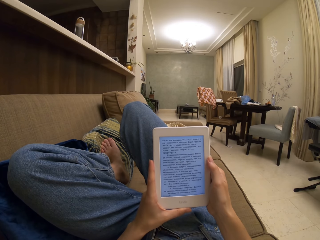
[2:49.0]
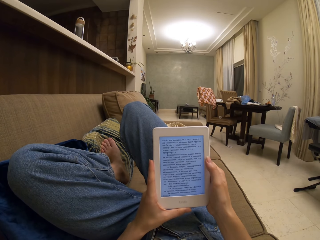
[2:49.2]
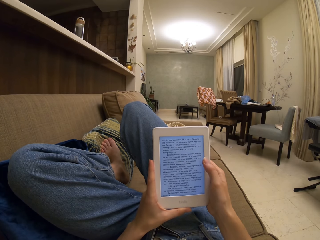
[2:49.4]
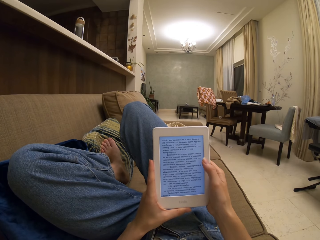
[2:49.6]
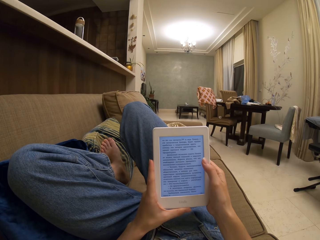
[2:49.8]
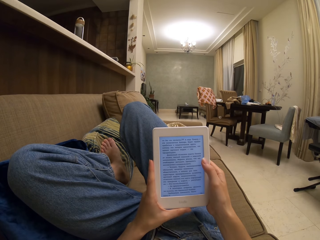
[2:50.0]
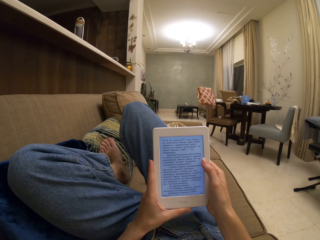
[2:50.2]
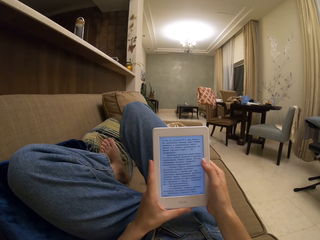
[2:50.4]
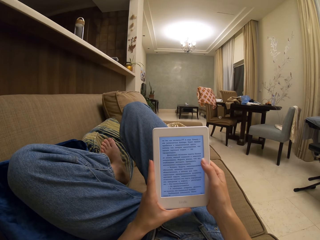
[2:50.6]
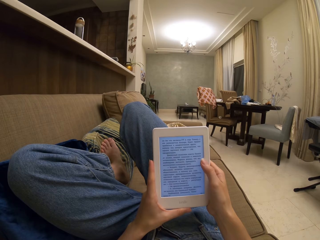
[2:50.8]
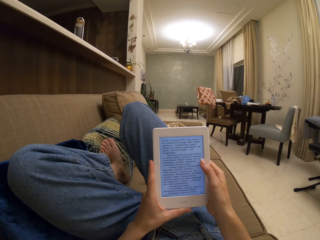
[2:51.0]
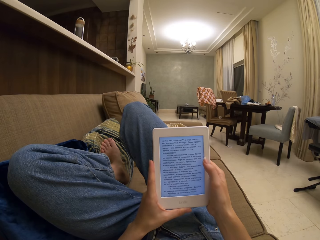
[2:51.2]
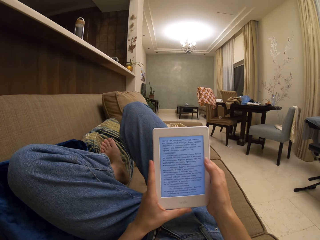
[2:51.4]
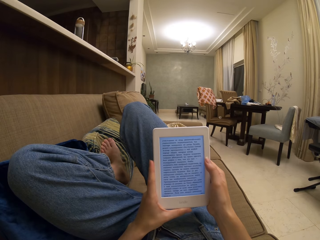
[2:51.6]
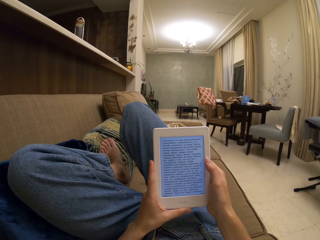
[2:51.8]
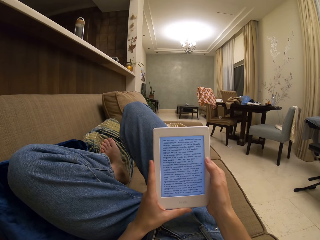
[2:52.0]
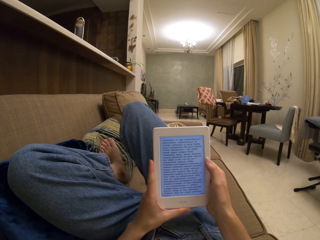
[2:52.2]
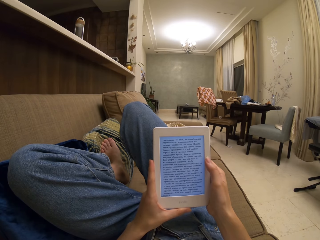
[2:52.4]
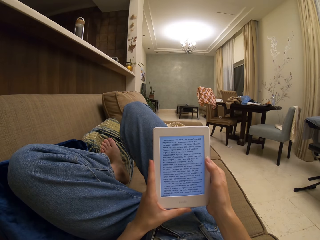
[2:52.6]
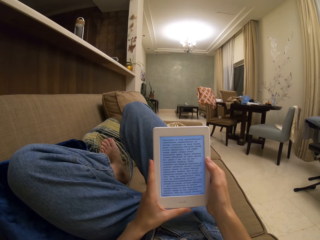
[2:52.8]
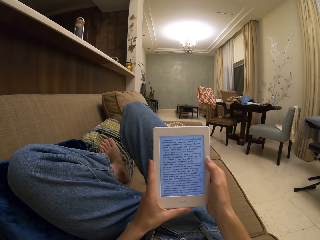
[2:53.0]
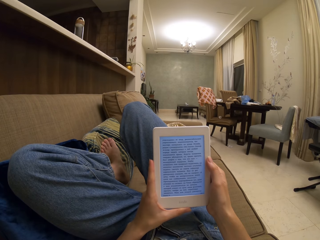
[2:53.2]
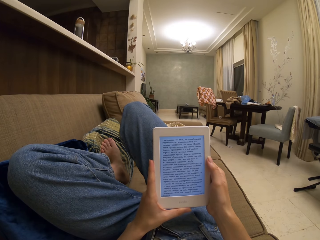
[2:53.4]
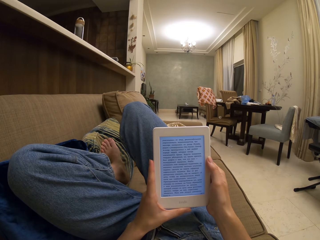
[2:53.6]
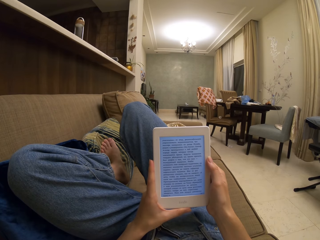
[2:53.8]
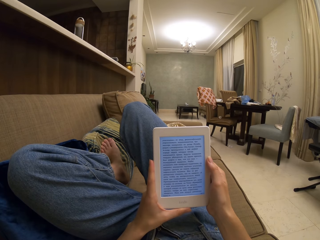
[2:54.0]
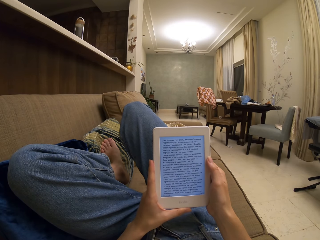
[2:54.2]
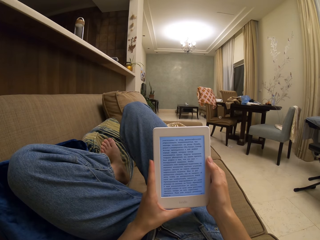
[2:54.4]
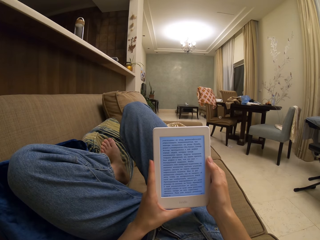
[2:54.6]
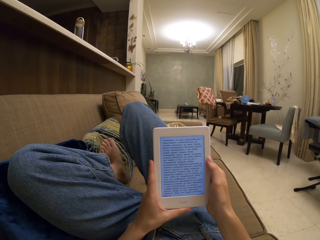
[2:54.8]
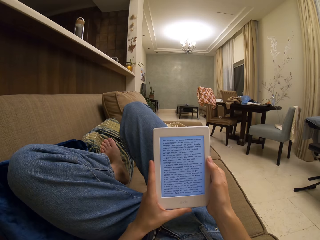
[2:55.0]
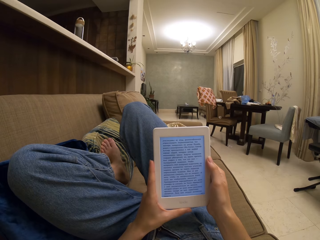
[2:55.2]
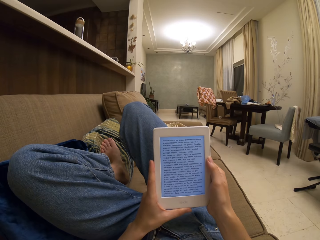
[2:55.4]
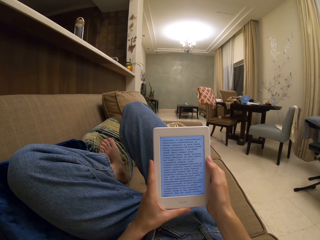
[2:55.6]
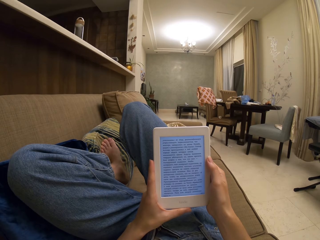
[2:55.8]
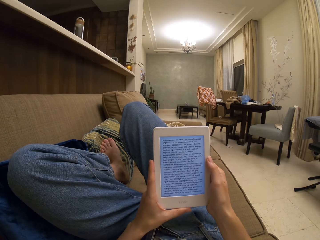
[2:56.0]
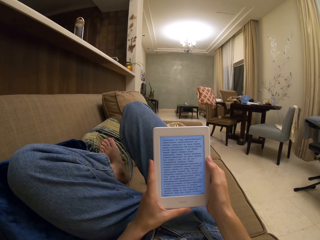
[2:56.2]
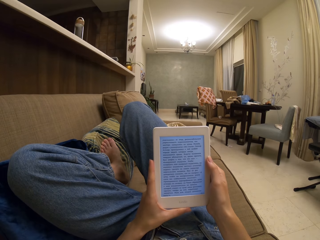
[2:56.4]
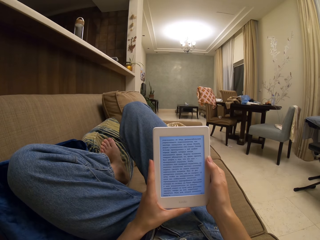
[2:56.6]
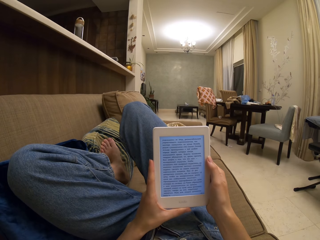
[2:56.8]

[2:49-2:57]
The camera wearer operates the tablet. They tap on the next page. They read a book on the tablet.

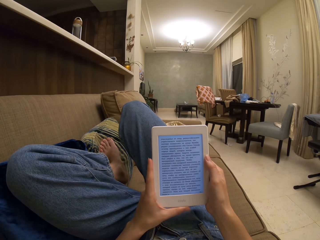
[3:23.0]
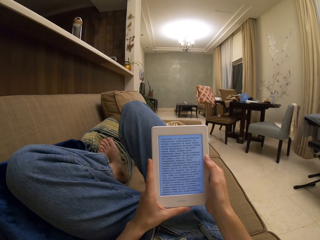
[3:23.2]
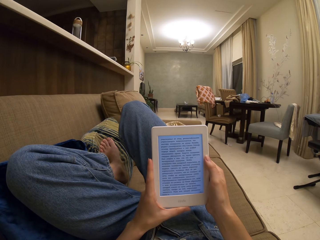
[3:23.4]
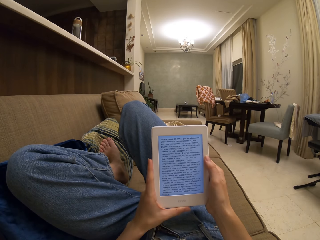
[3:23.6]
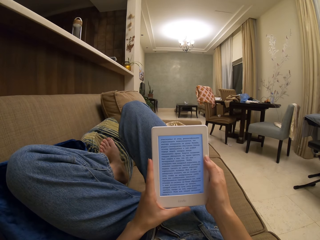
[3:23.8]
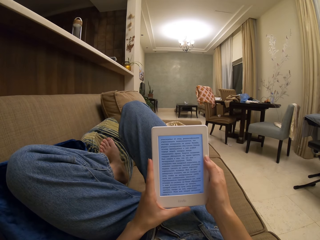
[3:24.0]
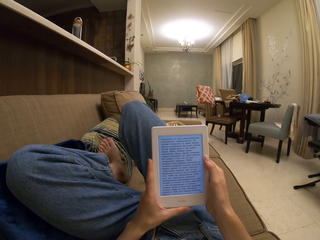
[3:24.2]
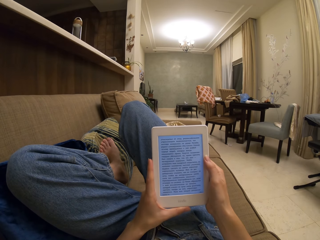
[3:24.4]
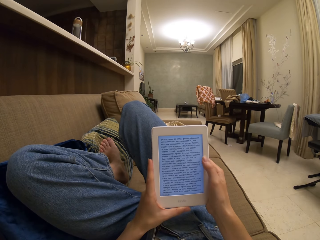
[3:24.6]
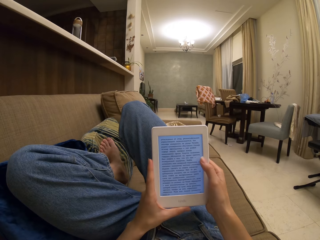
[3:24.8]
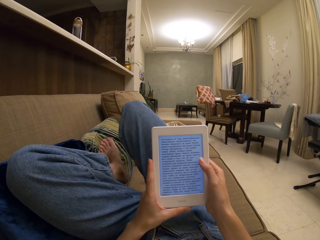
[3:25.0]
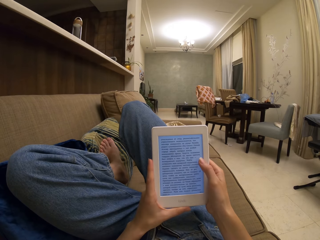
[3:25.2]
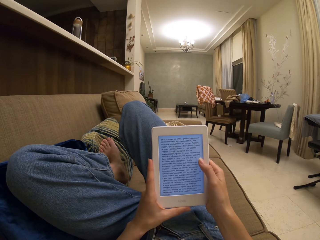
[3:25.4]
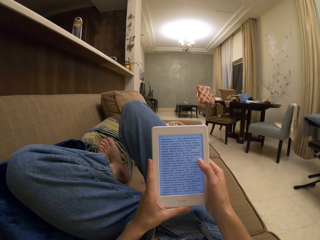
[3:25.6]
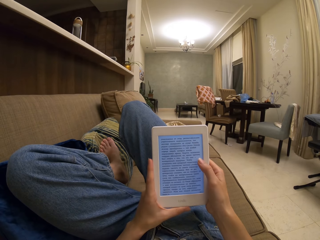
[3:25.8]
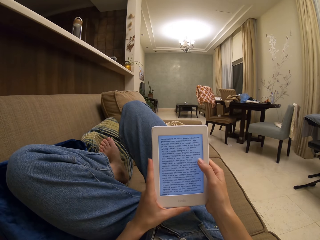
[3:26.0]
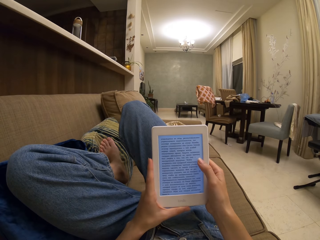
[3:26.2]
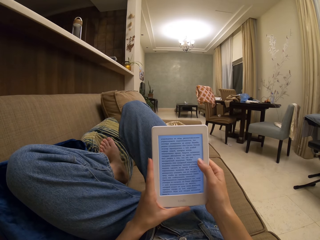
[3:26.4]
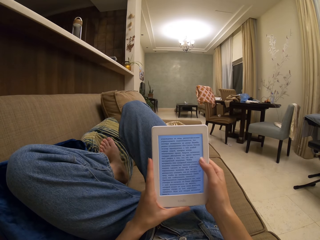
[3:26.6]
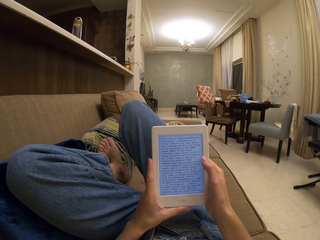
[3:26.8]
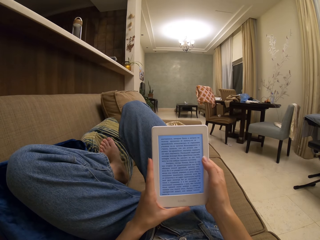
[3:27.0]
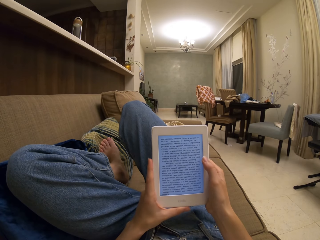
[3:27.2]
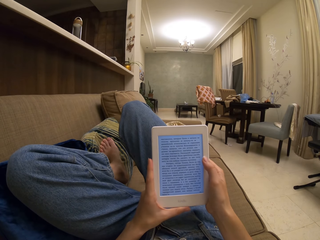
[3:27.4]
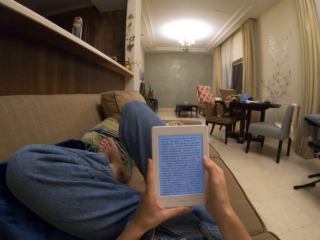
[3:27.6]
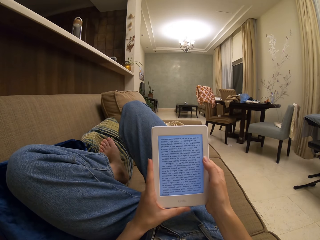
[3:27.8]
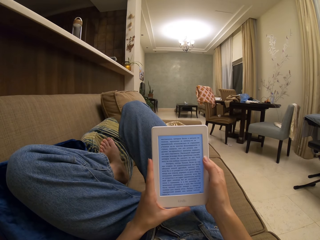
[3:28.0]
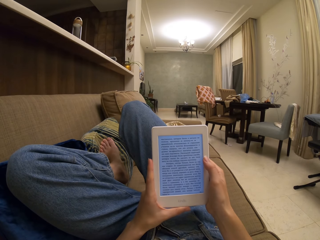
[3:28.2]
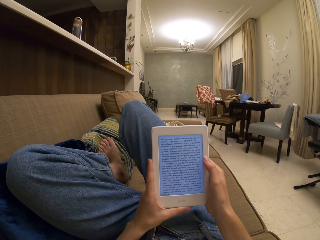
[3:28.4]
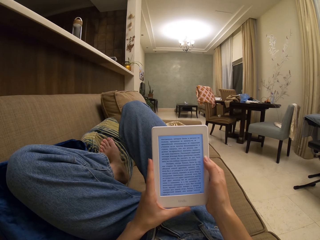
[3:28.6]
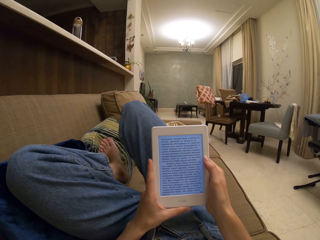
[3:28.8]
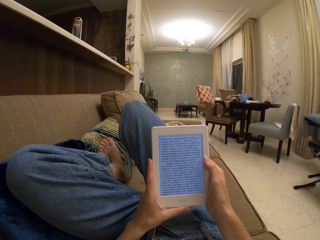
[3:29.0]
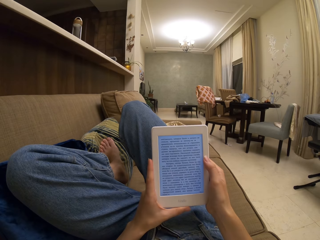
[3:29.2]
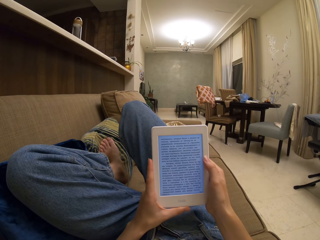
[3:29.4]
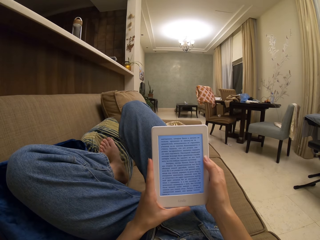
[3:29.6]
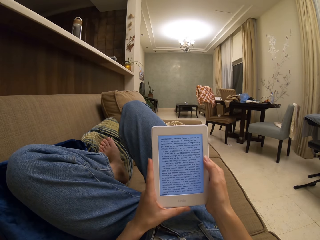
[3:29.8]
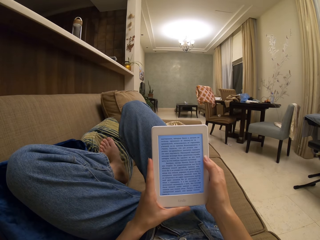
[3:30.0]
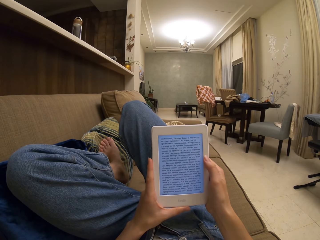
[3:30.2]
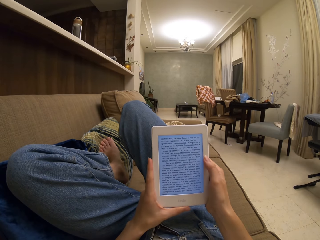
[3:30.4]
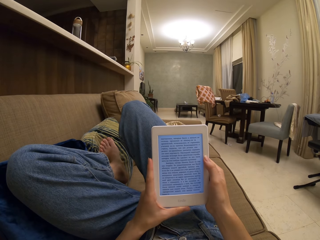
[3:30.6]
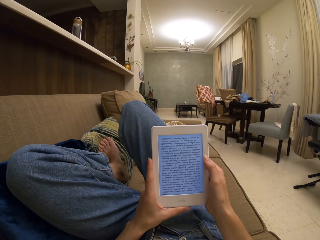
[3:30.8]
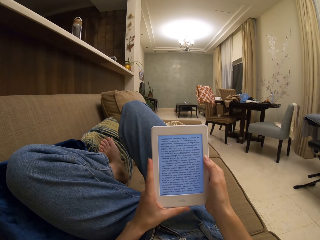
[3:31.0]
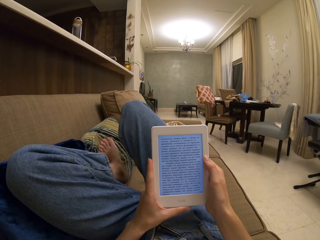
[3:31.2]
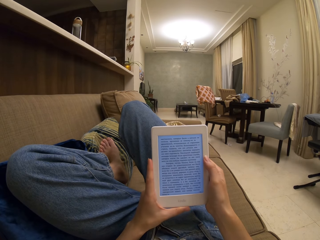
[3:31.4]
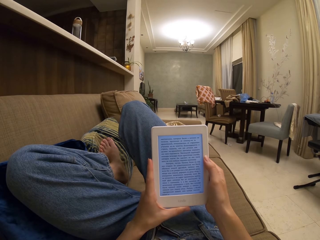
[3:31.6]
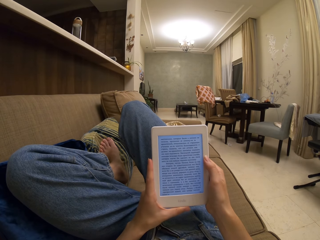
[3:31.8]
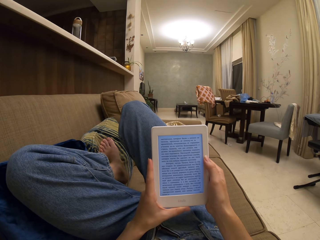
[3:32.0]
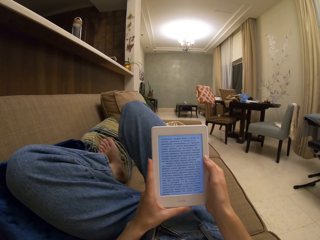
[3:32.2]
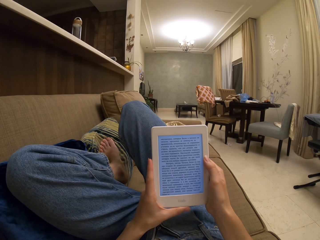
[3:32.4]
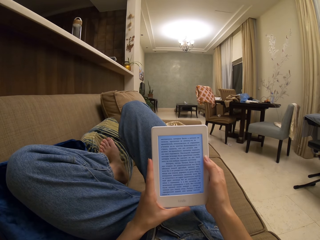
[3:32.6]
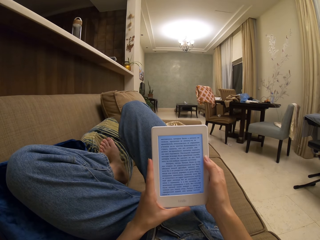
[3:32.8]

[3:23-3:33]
The camera wearer taps on the next page. They operate the tablet. They read a book on the tablet.

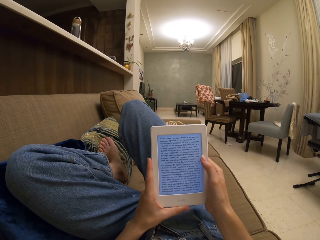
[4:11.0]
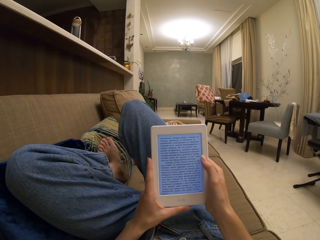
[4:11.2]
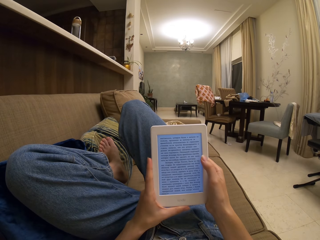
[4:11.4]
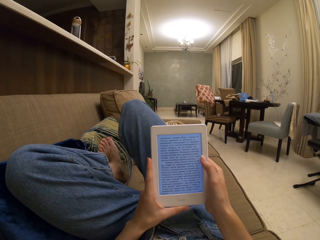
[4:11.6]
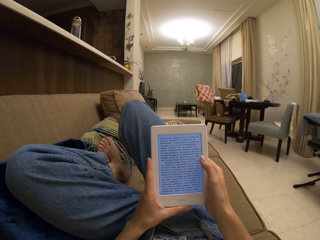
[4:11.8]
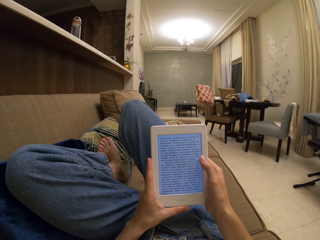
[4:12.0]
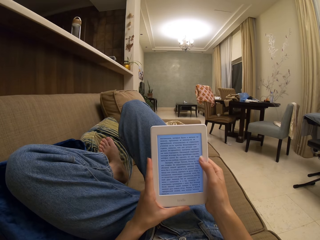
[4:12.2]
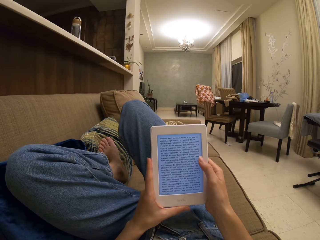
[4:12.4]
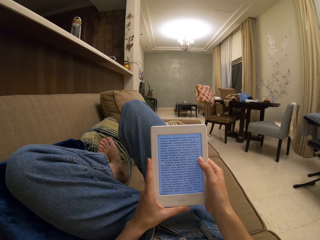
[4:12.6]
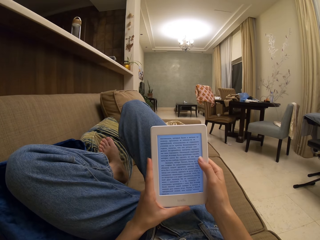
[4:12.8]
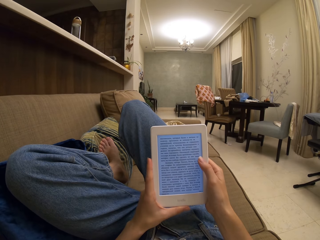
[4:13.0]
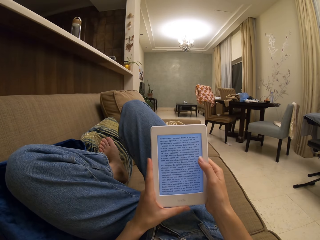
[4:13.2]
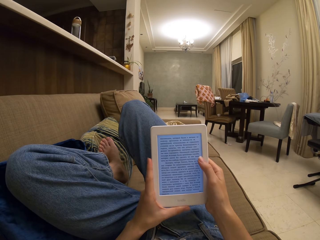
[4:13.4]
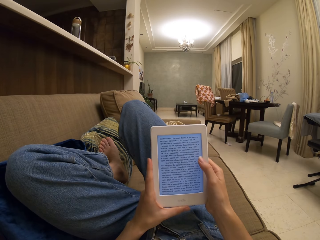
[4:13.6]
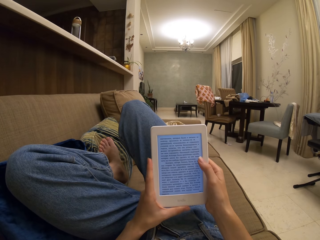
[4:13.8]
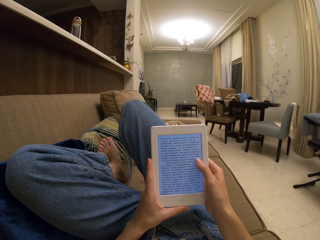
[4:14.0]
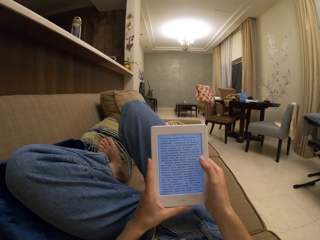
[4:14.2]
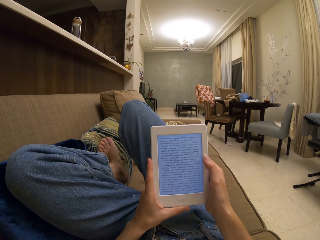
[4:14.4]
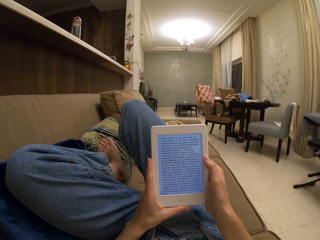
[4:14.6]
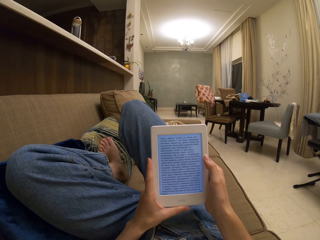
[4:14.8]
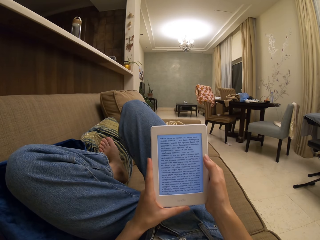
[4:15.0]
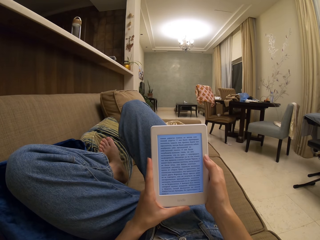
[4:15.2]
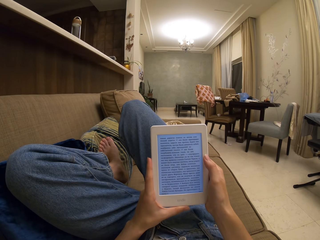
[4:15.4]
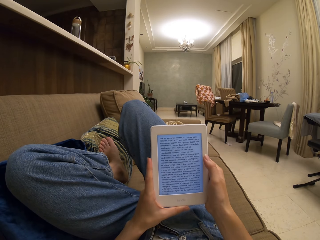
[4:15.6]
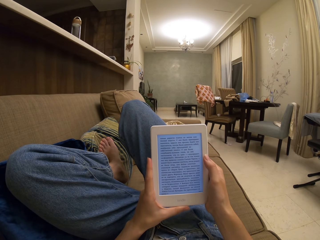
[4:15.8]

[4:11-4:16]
The camera wearer operates the tablet. They tap on the next page.
